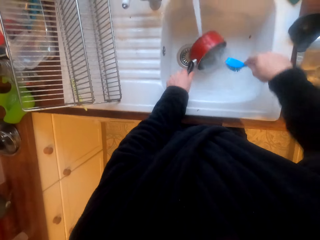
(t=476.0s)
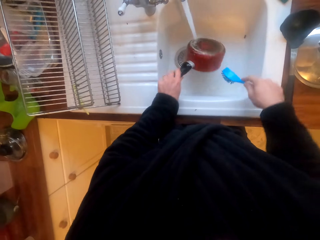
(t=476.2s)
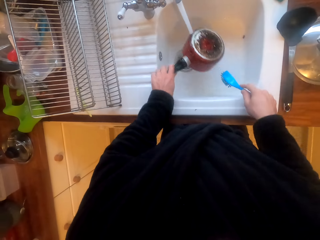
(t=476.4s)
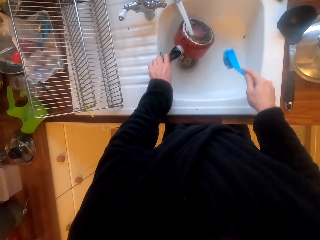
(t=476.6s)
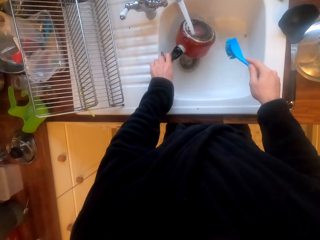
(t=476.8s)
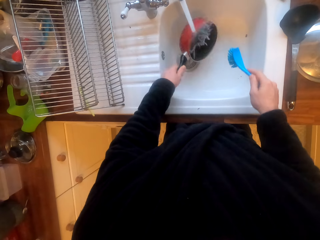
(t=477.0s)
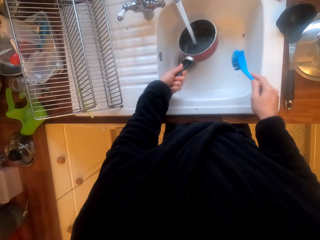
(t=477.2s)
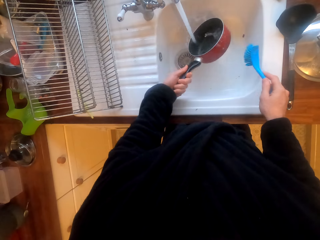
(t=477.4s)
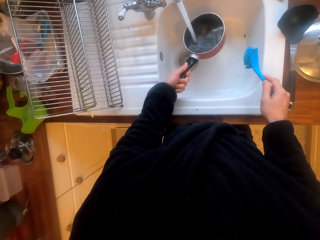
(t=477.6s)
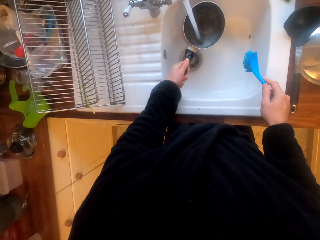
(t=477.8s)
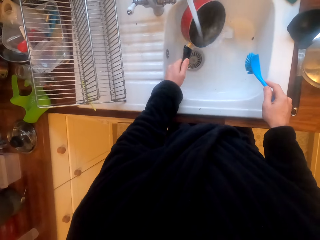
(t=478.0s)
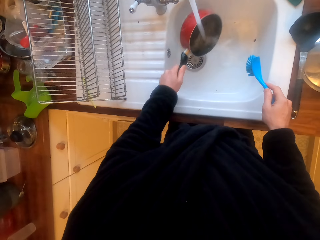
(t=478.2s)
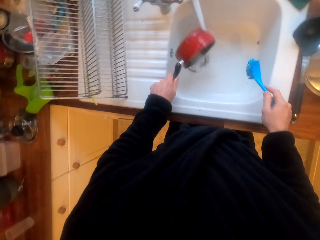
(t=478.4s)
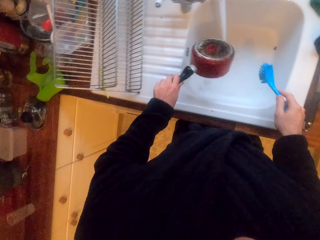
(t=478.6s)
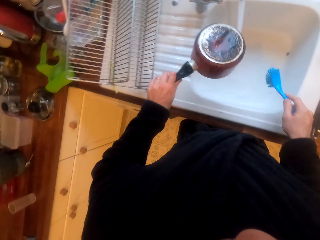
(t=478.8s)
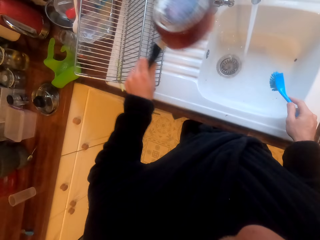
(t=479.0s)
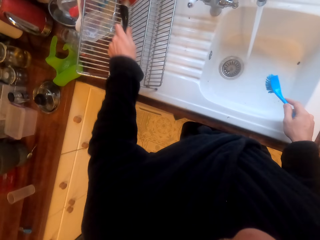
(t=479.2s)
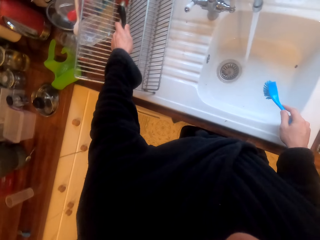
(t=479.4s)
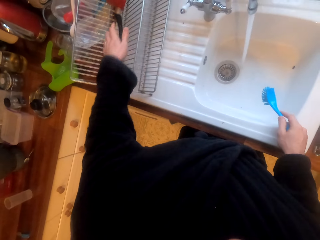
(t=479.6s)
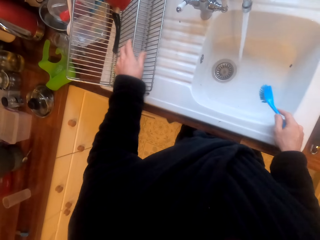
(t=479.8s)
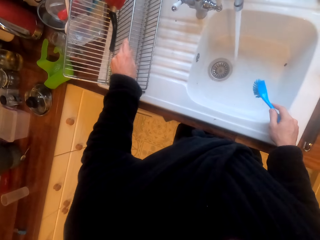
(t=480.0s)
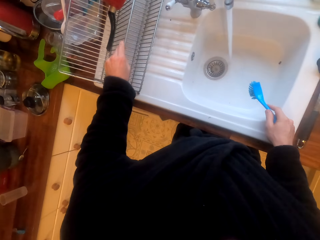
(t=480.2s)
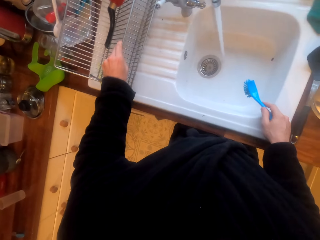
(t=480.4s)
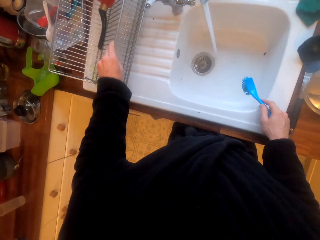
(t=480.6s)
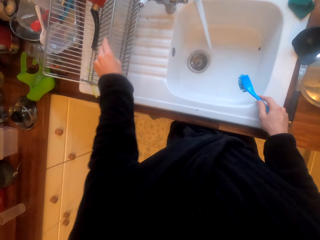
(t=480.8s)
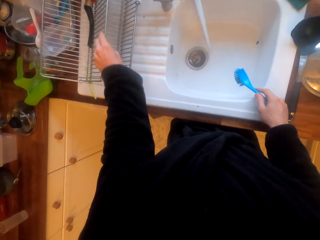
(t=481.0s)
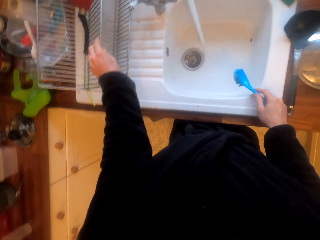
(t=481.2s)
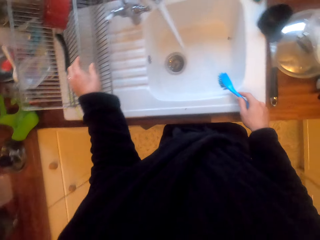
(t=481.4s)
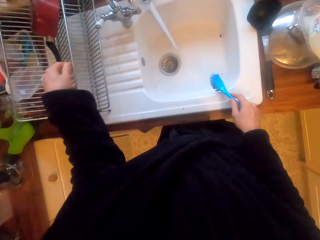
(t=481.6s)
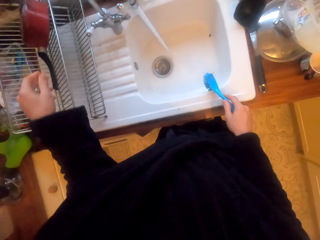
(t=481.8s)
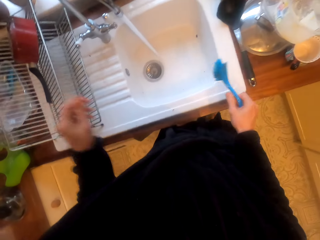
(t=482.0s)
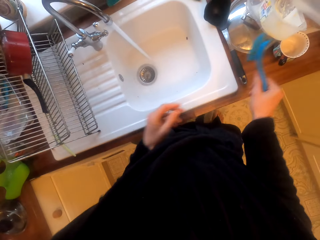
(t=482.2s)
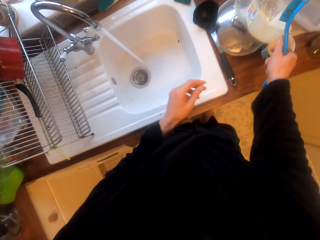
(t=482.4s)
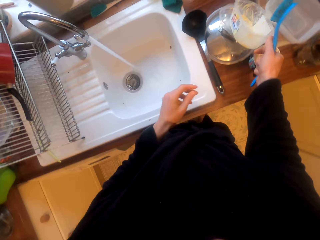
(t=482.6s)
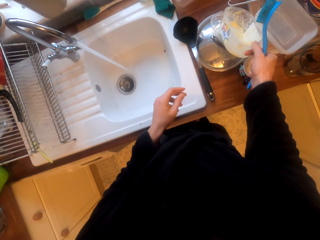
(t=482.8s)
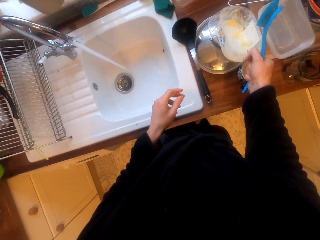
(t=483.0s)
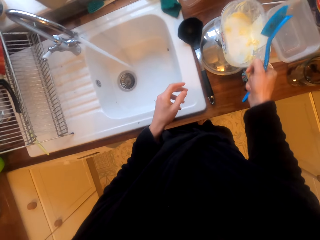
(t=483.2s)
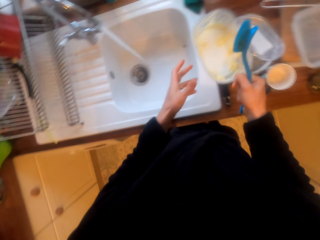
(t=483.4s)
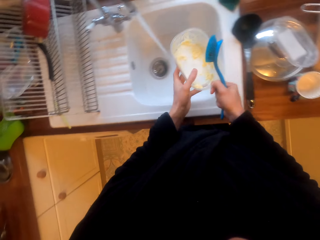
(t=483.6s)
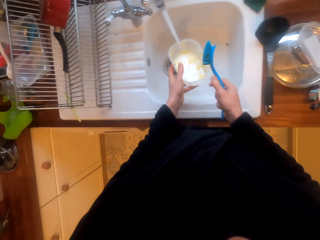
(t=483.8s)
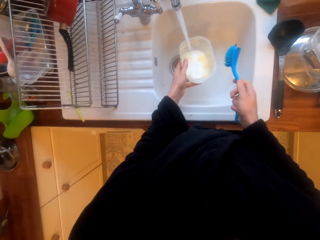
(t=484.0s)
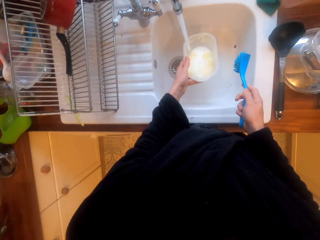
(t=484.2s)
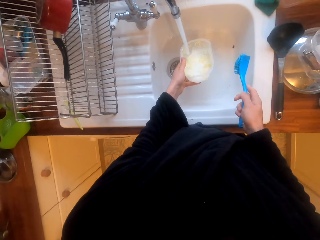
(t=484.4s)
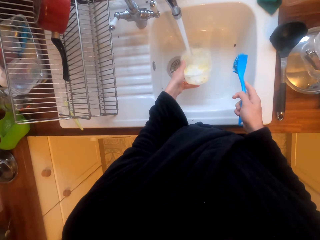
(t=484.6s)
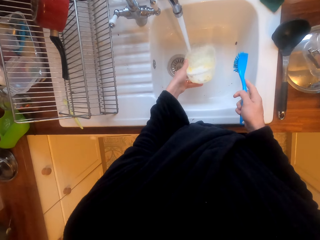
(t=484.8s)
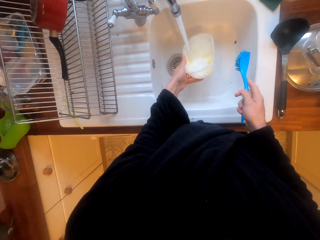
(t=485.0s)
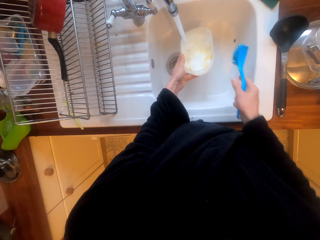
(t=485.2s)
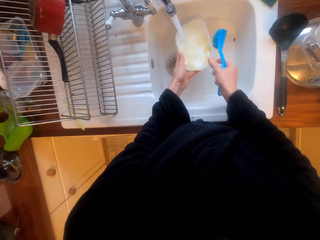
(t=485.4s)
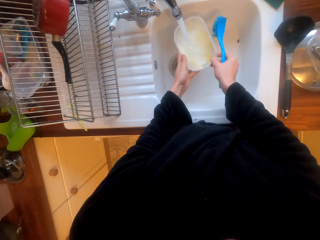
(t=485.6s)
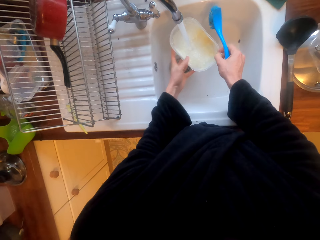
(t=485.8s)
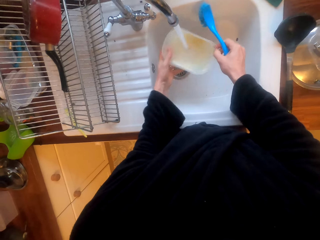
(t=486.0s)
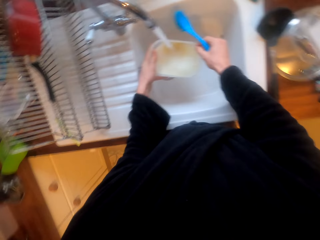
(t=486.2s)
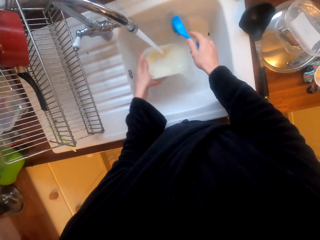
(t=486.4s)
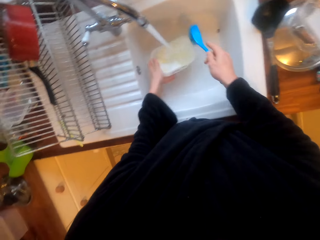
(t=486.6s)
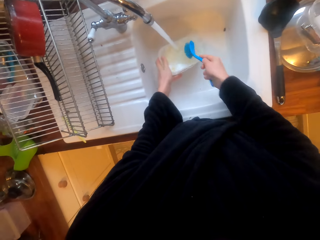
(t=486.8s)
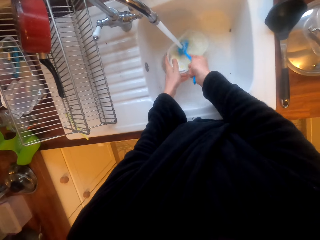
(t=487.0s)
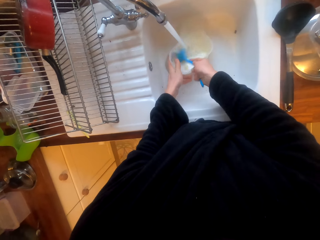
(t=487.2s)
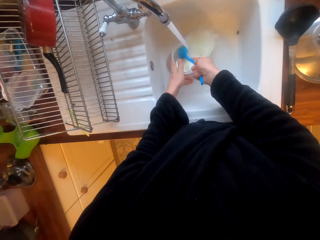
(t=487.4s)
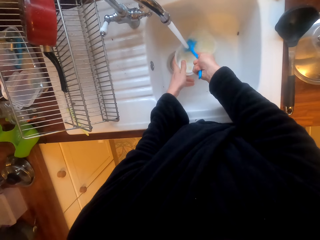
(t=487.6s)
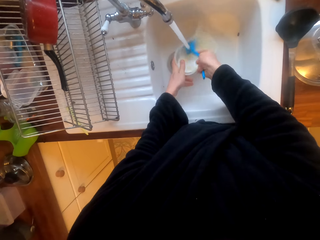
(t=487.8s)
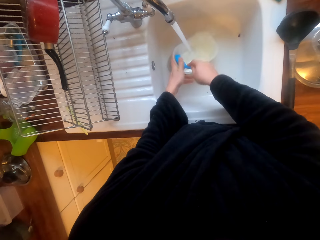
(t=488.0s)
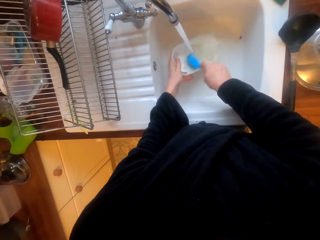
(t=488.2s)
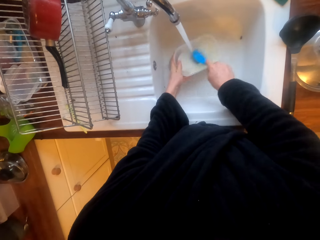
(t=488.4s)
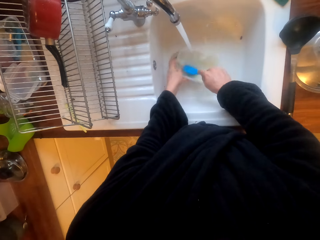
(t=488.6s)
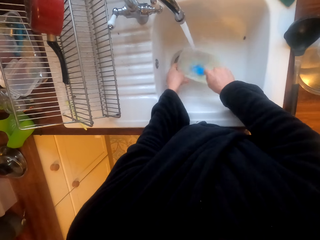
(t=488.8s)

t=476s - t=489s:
The camera wearer rinses the pan. They put the pan in the plate drier. They move the drainer. They scrub a tin with a brush.

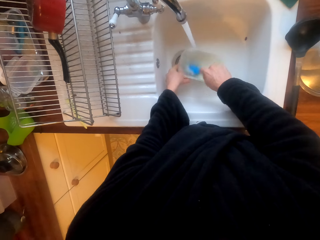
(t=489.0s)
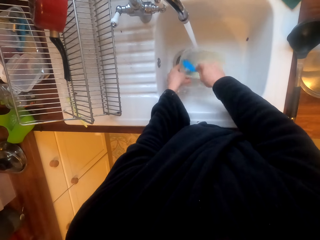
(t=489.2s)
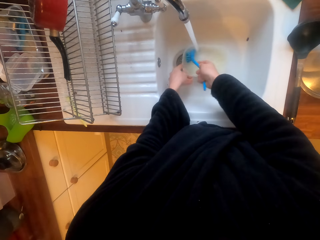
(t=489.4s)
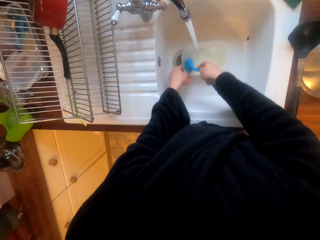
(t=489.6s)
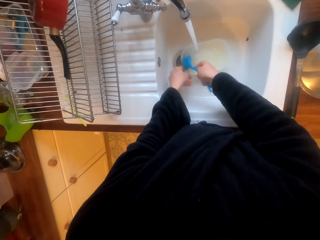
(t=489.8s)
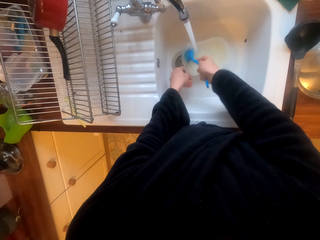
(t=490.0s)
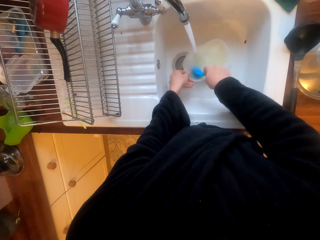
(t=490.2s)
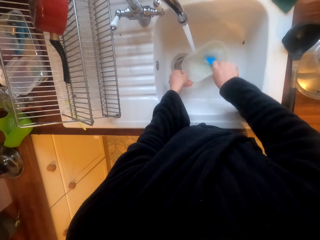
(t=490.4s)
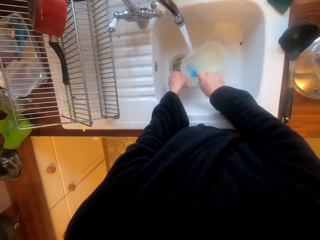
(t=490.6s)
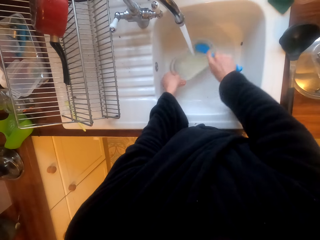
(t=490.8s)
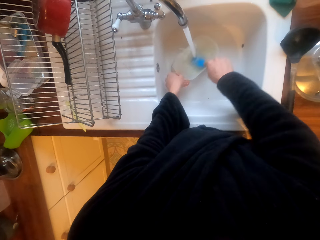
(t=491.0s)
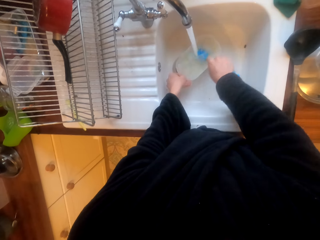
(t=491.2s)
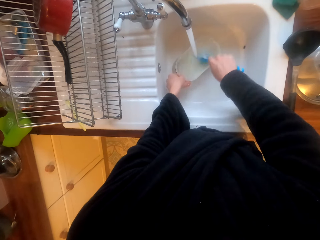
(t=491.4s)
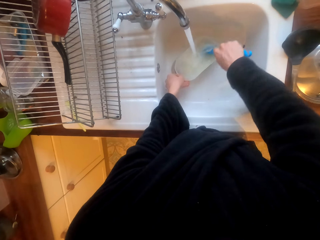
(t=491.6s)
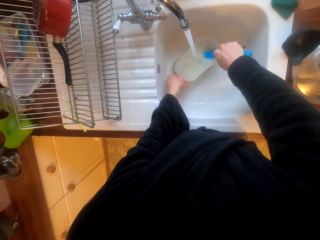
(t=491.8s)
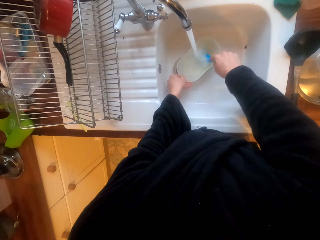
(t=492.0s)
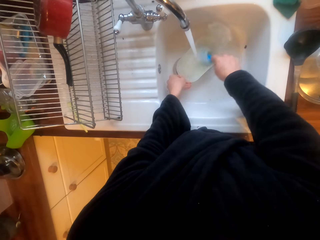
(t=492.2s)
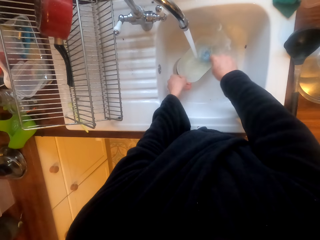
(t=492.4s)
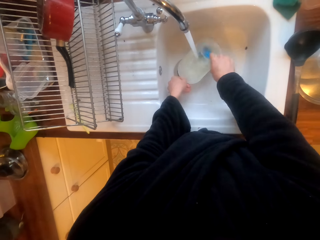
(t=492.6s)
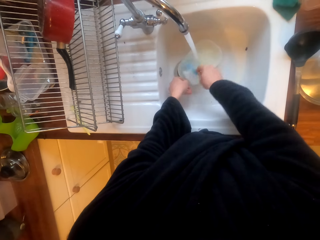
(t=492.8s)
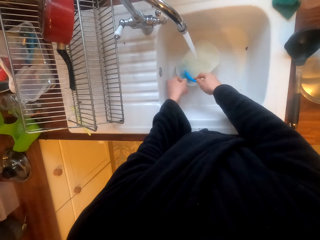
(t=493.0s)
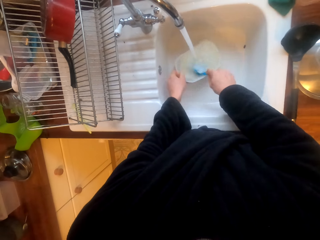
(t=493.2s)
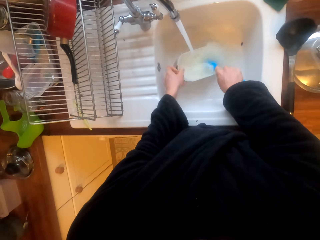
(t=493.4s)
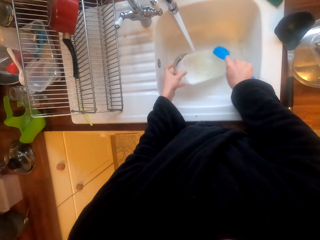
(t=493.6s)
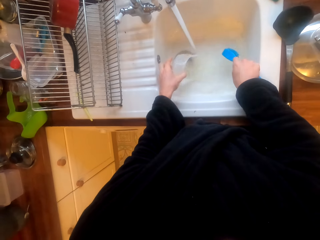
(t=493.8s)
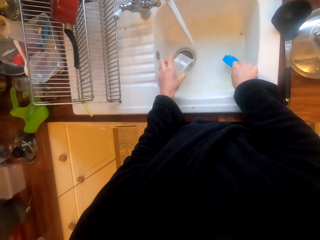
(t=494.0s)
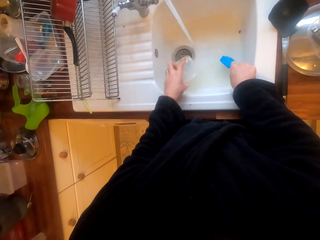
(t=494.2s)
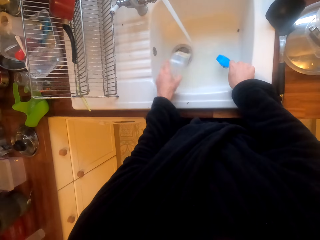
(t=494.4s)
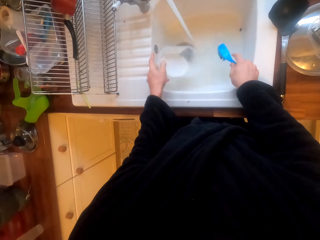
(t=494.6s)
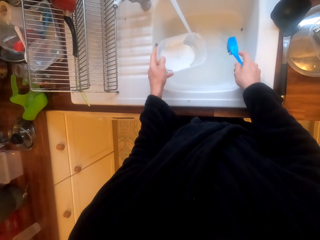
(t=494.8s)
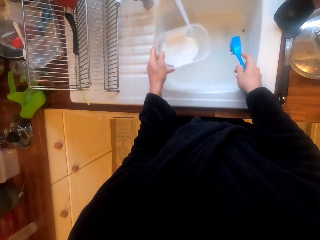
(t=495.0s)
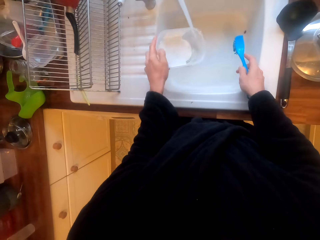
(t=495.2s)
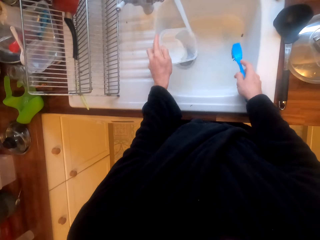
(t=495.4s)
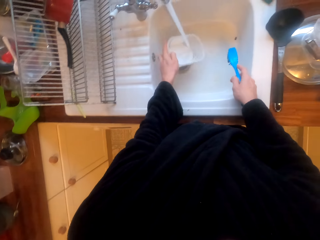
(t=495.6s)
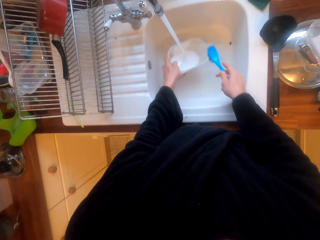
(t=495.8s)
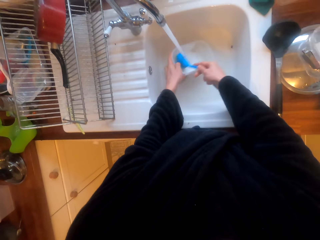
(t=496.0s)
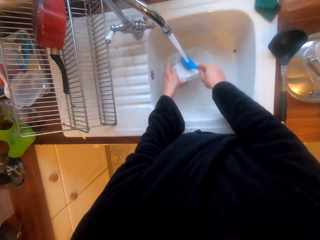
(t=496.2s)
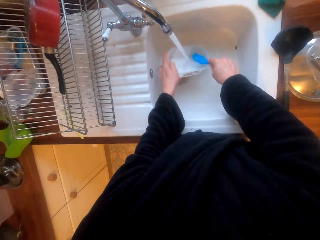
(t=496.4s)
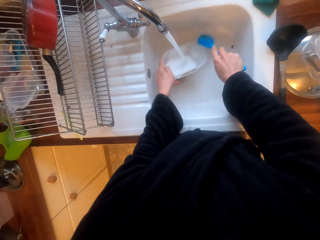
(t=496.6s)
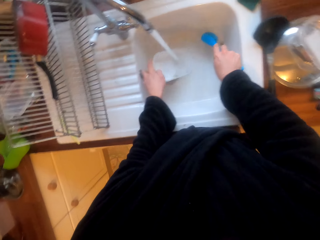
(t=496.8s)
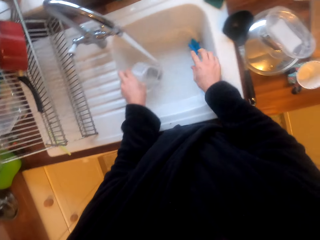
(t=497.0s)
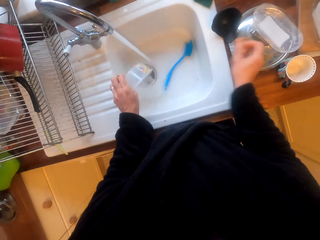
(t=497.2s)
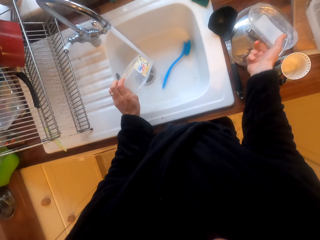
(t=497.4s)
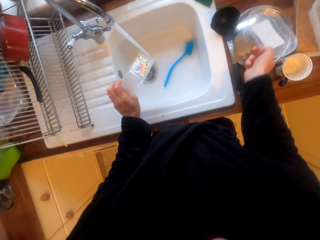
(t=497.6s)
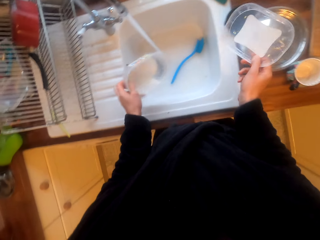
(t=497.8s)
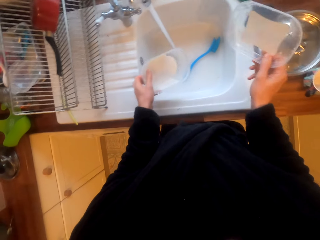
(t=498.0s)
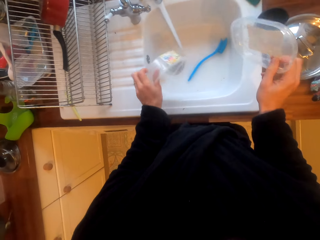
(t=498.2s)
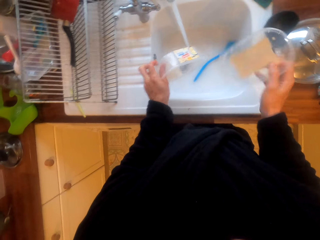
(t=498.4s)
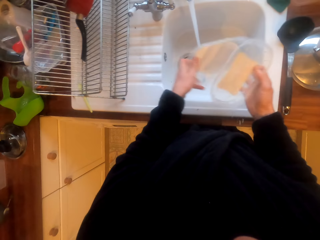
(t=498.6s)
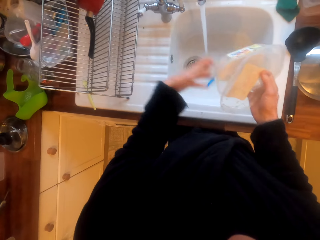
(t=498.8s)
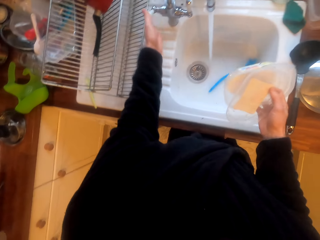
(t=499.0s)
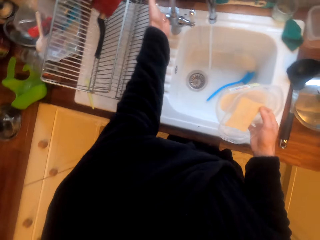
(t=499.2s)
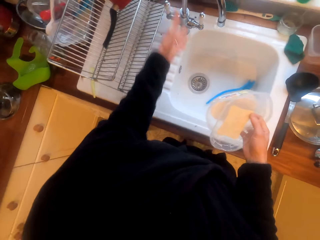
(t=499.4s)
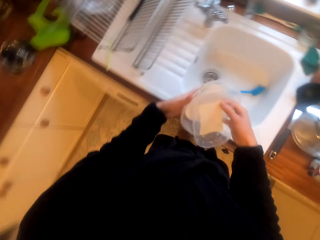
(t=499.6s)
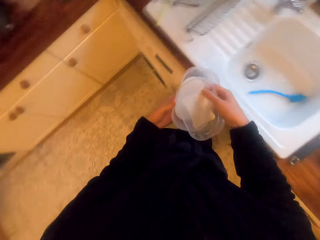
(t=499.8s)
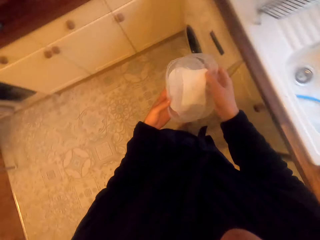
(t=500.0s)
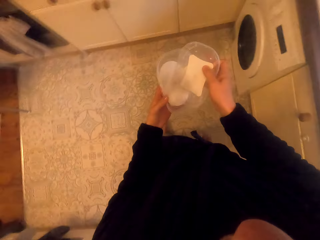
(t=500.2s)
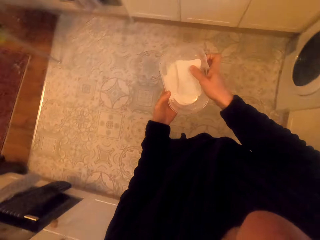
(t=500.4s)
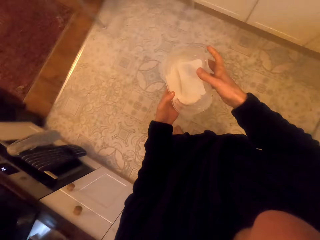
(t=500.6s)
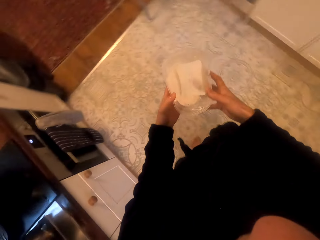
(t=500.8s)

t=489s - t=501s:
The camera wearer picks up the tin. They pick up the lid. They turn the tap off. They walk around.
